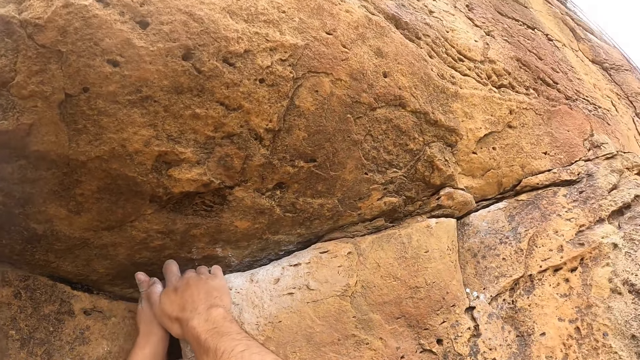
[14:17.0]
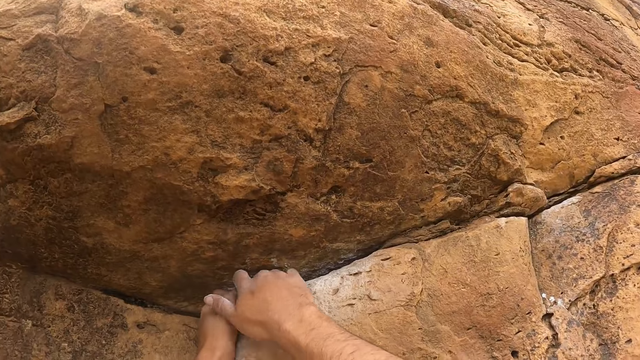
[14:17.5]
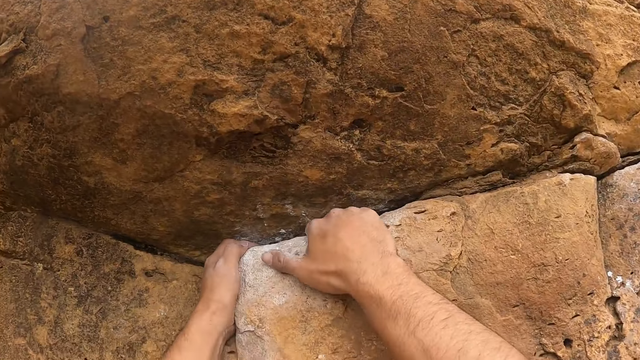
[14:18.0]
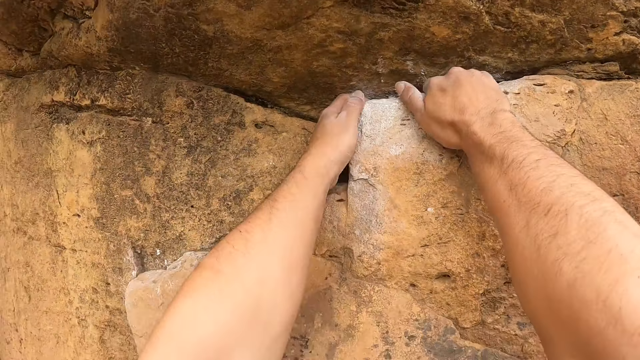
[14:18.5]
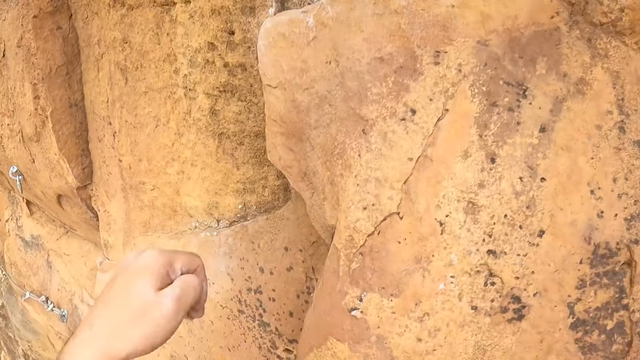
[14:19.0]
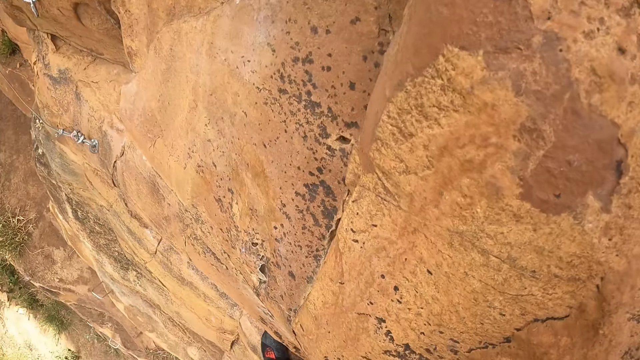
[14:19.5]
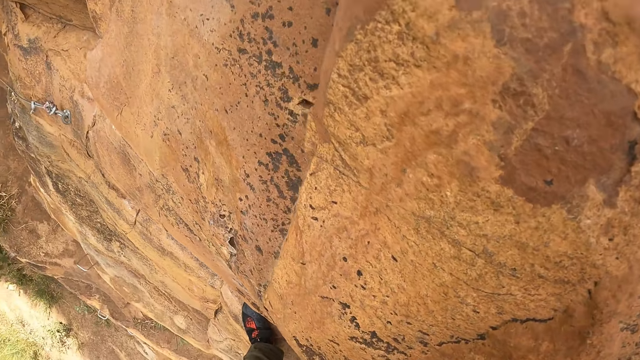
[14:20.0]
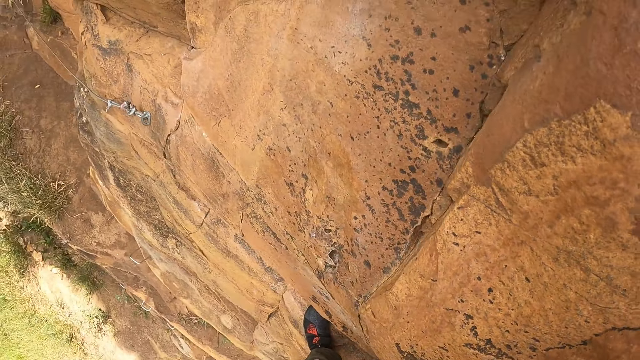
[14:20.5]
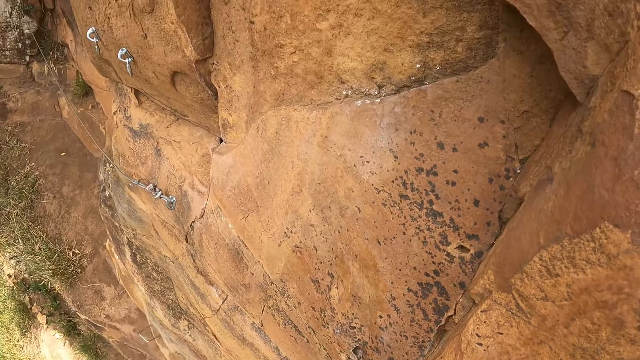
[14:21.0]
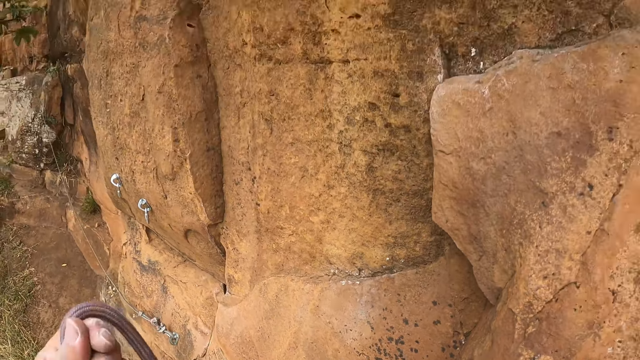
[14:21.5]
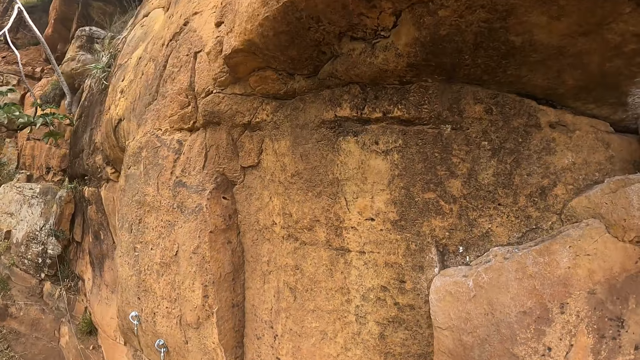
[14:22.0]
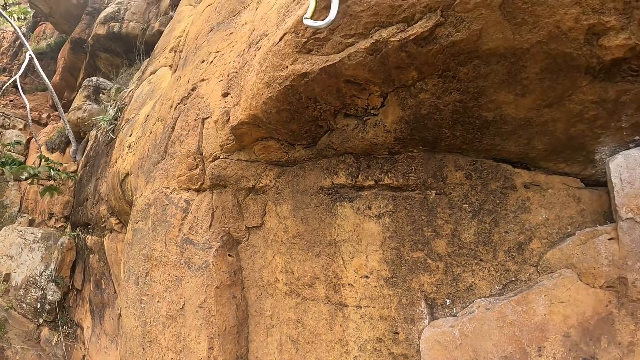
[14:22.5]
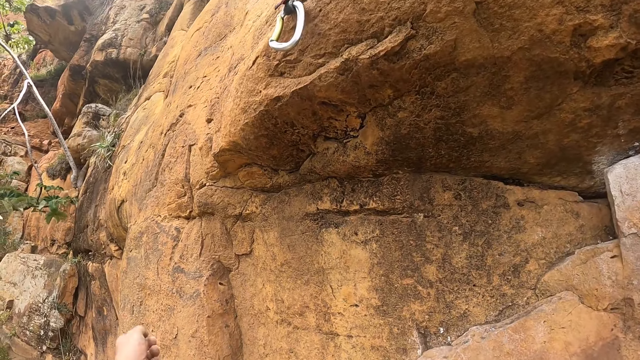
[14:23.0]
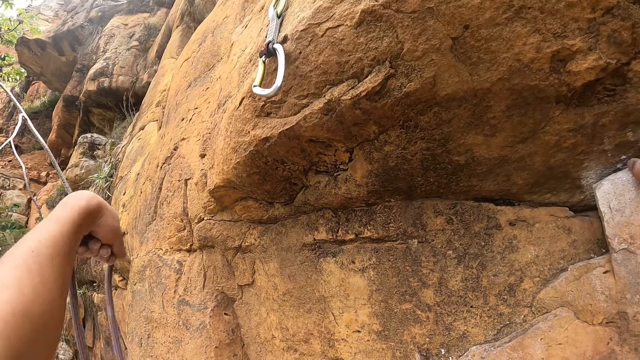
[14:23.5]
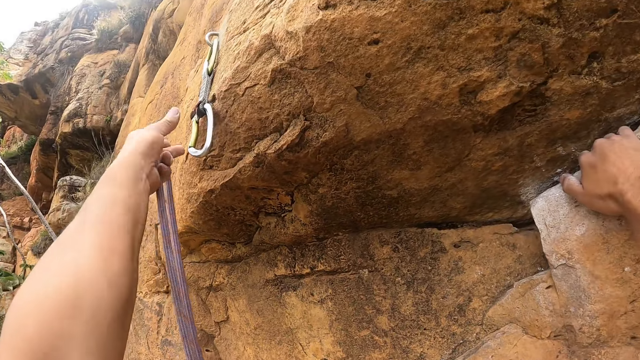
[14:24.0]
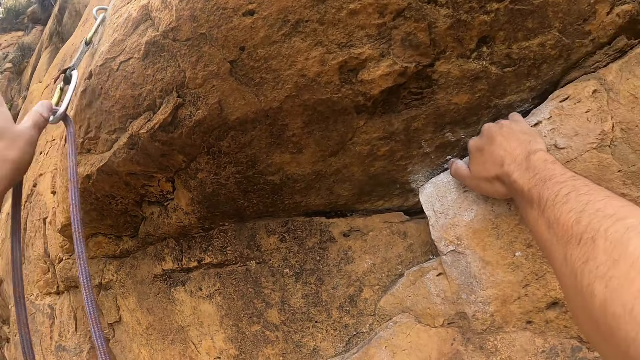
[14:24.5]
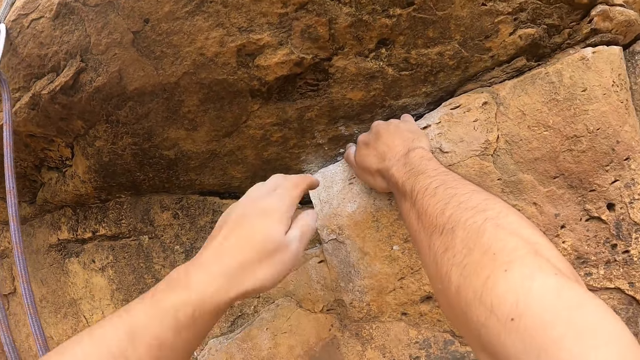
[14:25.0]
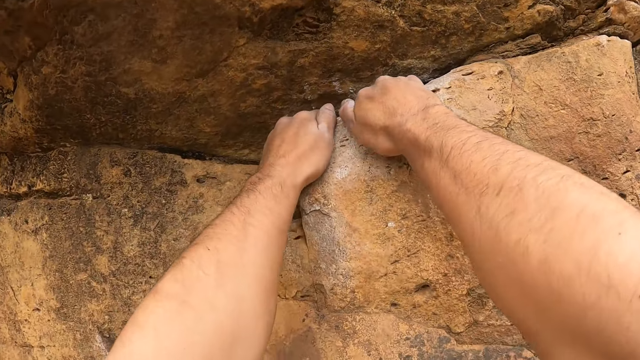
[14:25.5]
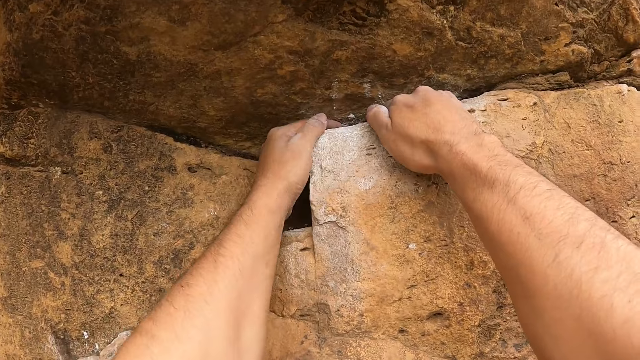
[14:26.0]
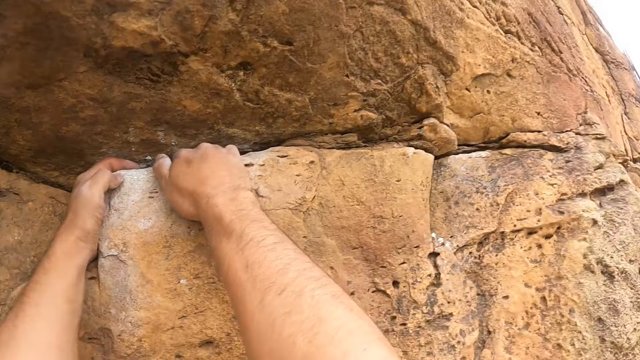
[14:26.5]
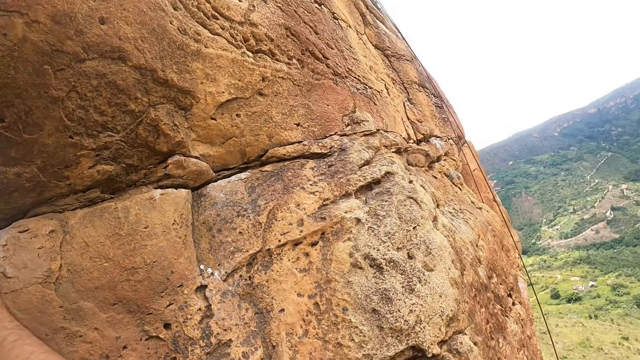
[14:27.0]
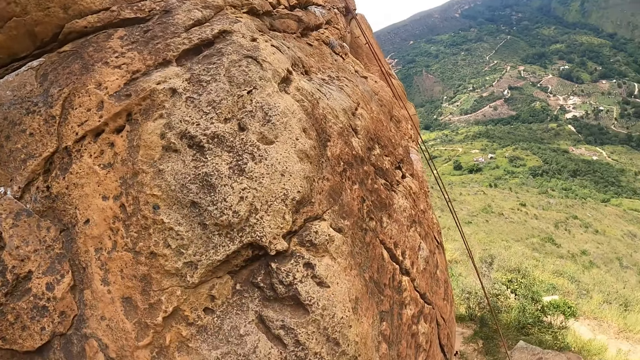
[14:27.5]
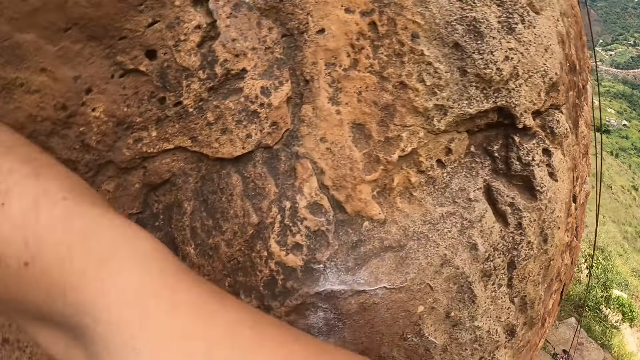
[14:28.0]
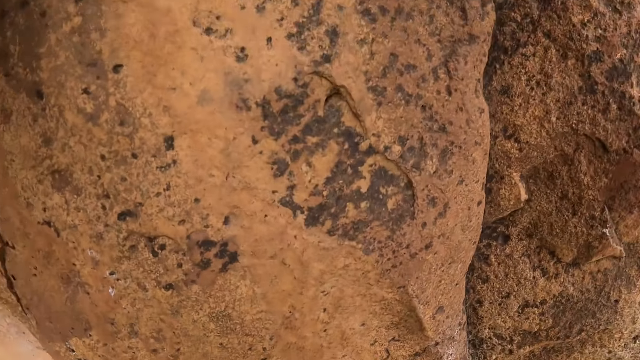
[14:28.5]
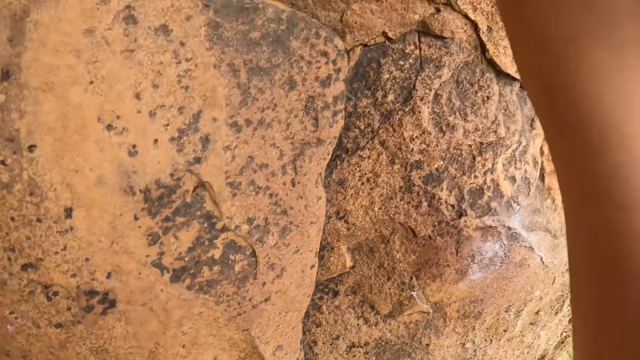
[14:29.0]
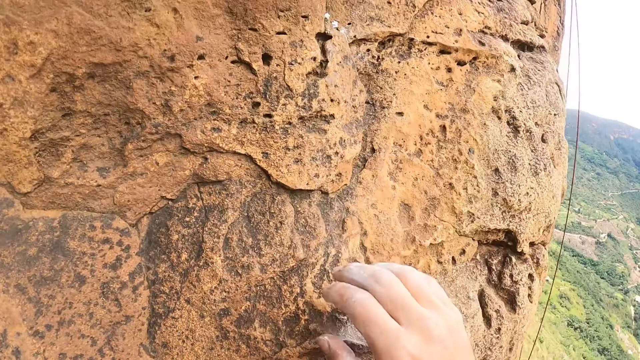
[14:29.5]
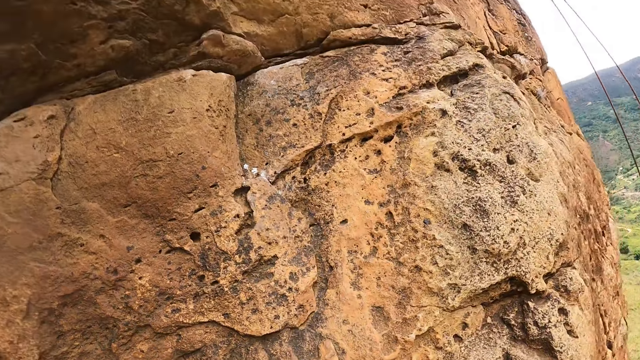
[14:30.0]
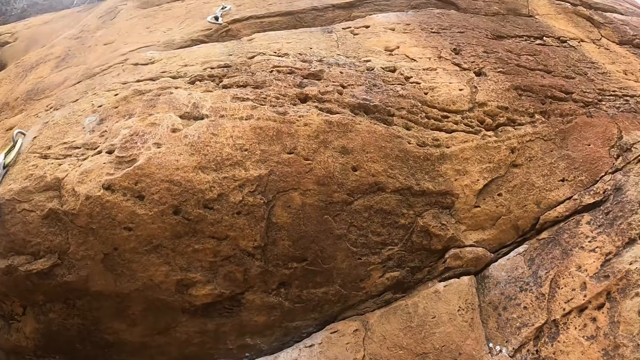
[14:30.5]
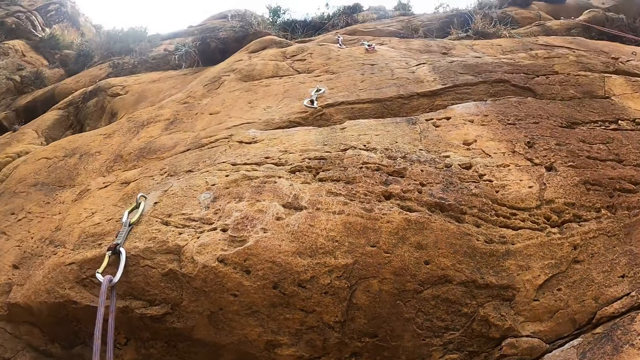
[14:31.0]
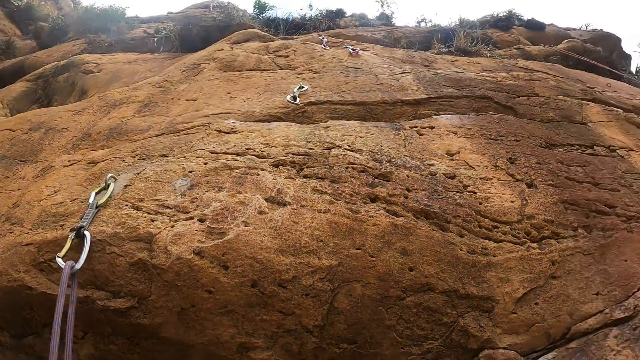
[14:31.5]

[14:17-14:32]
The camera wearer attaches a rope to a carabiner. They adjust the rope. They climb up the rock.

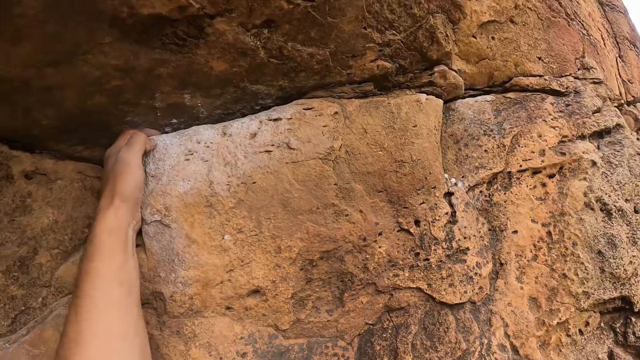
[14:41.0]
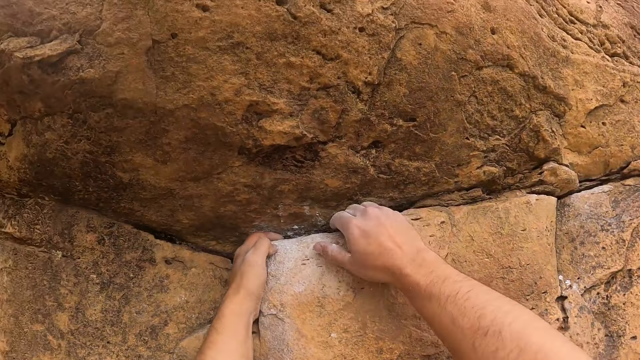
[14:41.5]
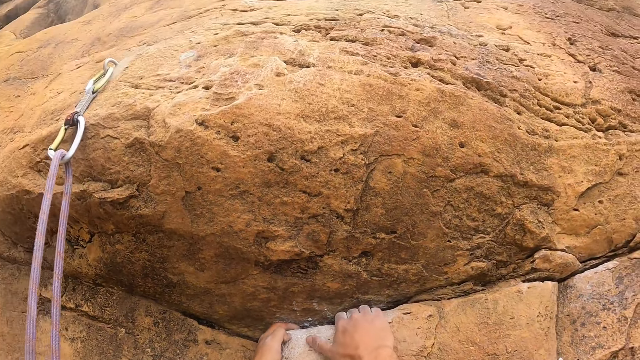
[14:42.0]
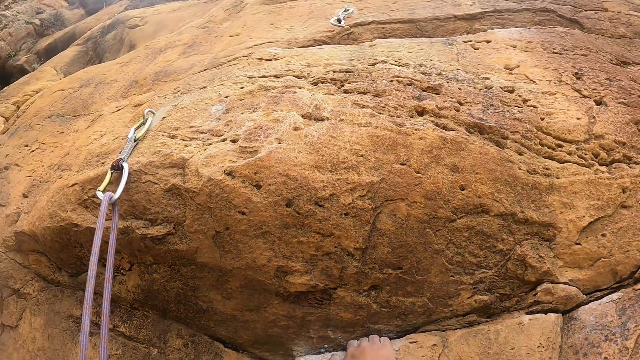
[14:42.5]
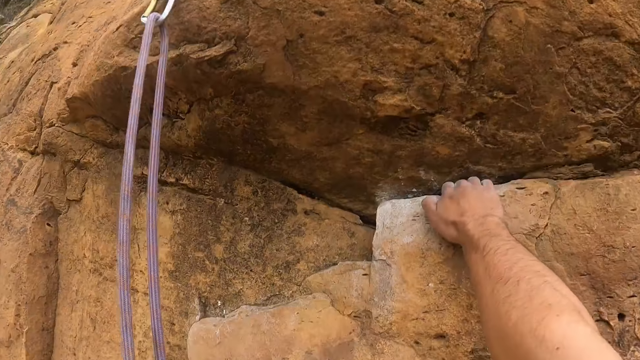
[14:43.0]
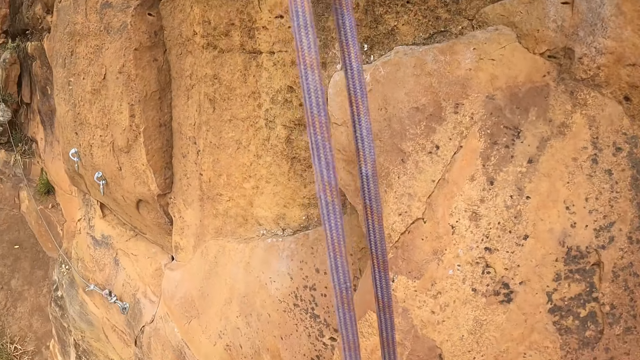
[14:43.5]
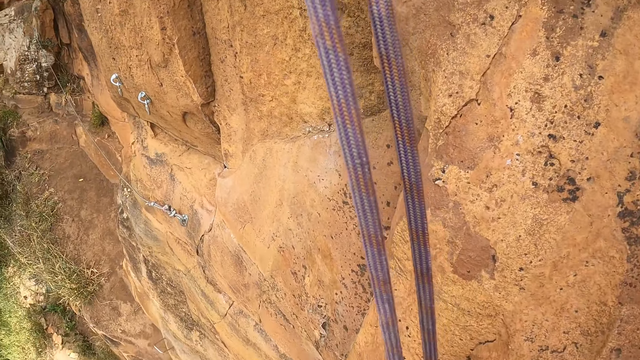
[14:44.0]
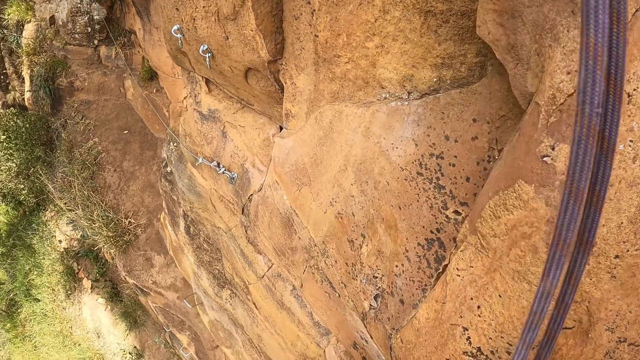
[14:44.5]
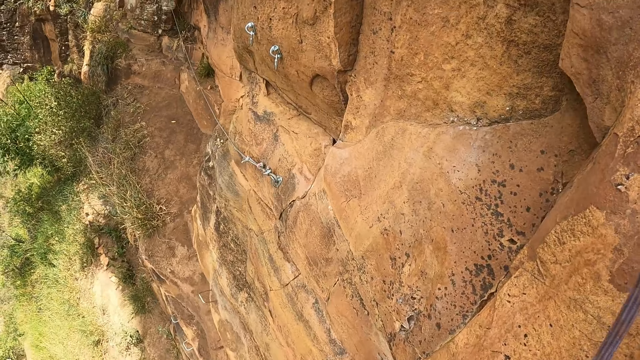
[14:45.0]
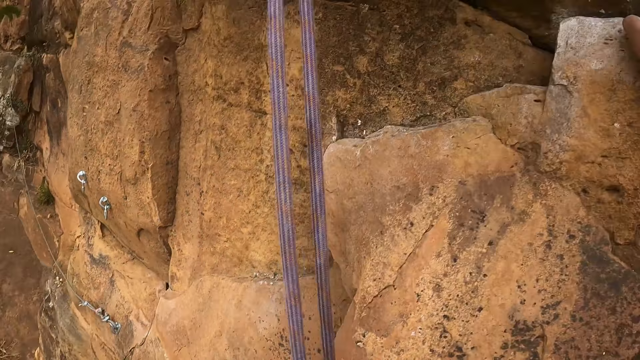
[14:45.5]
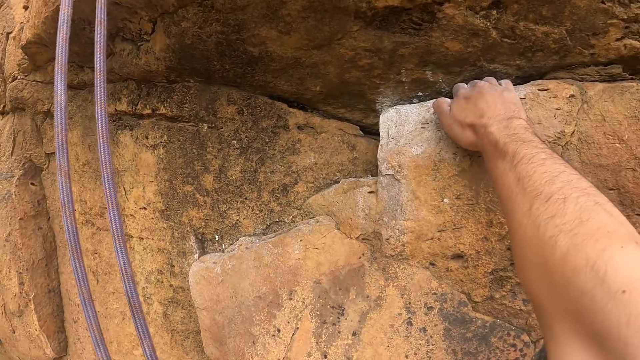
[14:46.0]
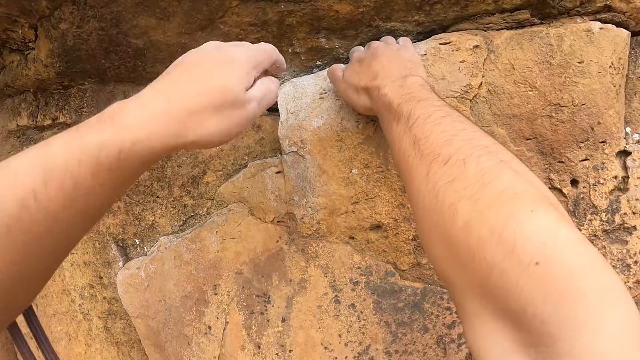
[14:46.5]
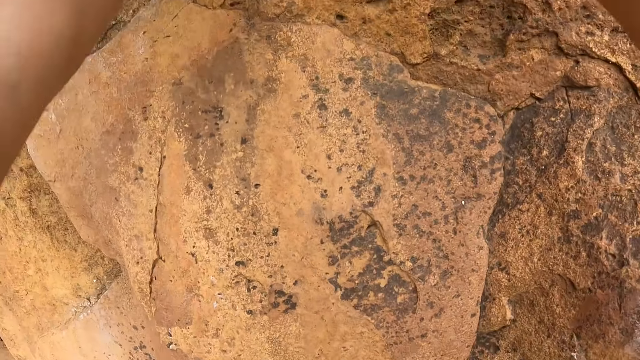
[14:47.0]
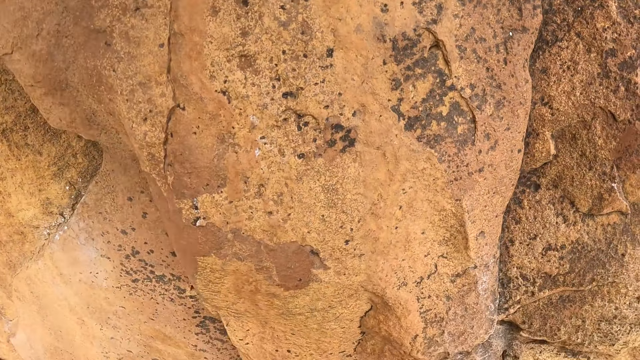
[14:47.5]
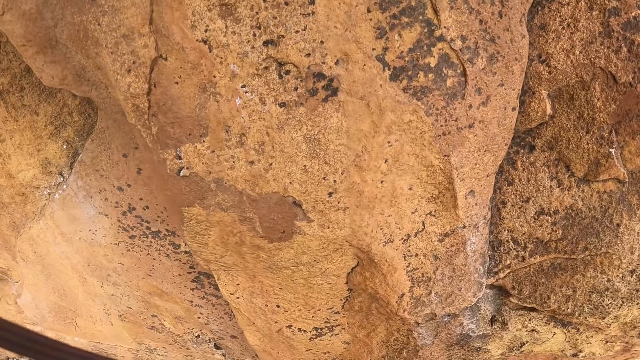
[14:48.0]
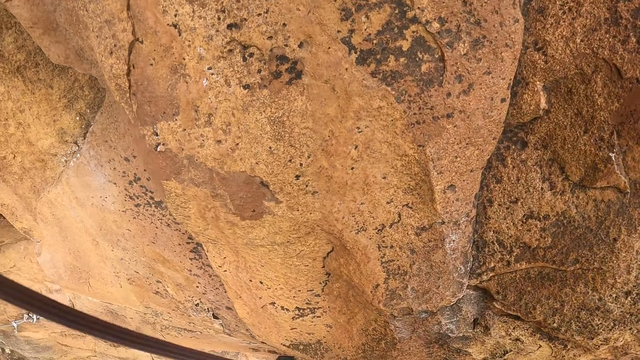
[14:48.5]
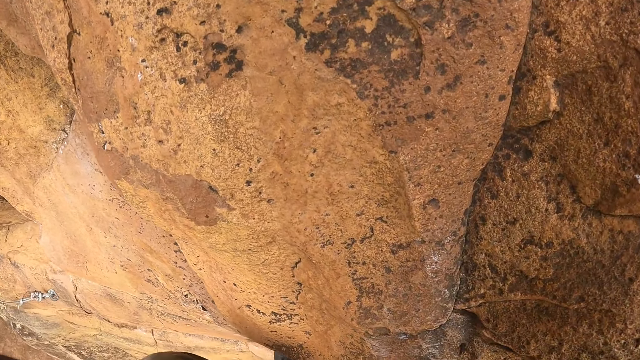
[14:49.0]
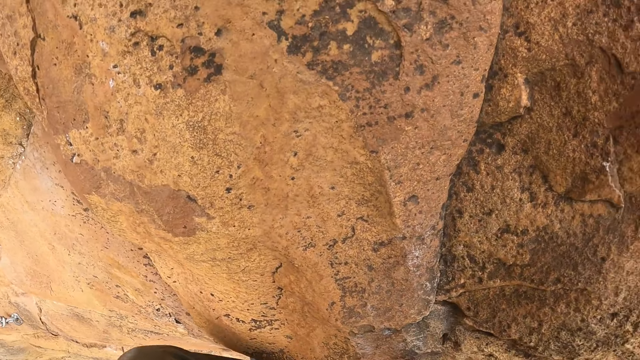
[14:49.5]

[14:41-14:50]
The camera wearer looks down the rocky cliff. They climb up the rock.
